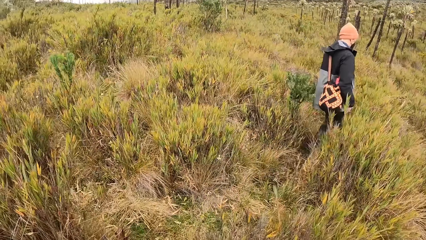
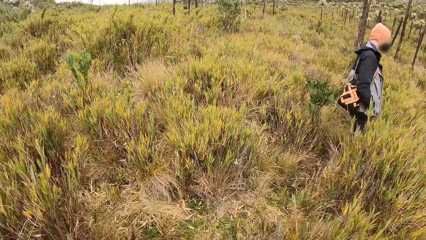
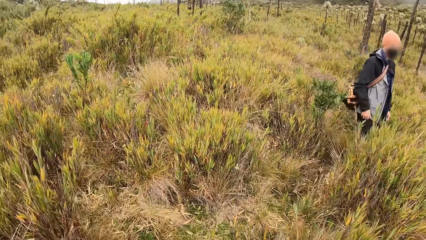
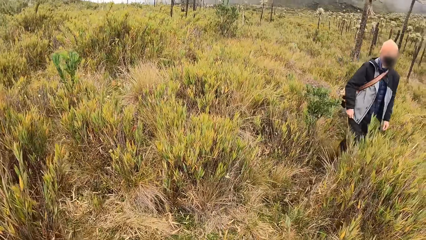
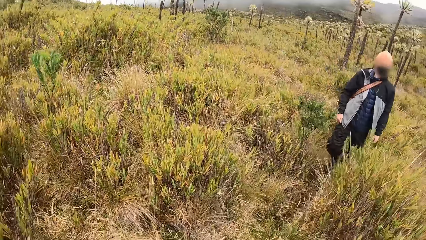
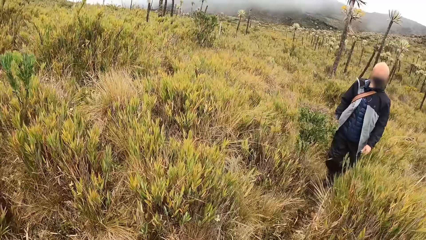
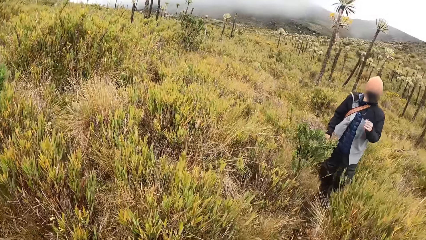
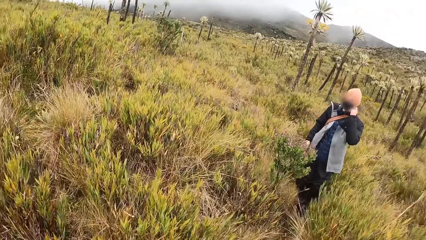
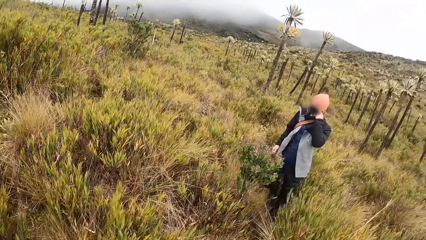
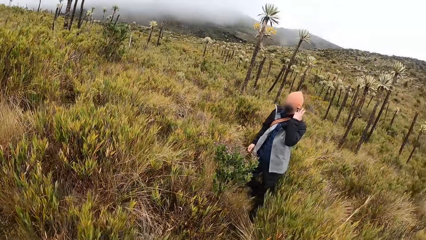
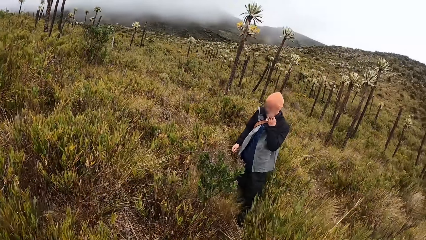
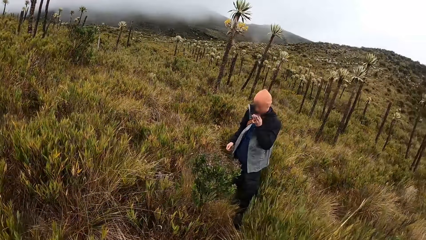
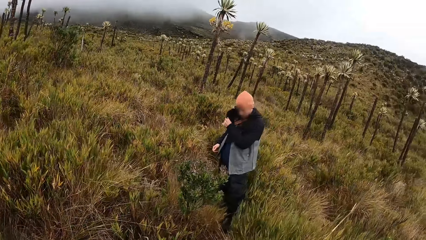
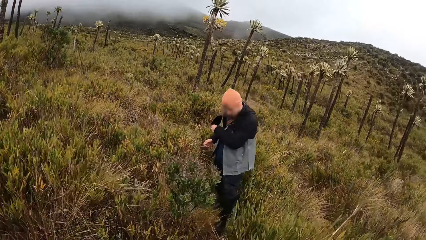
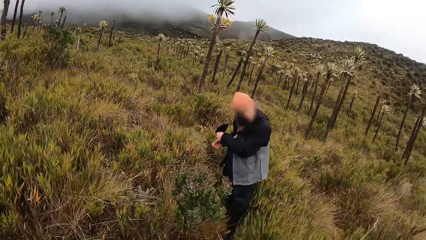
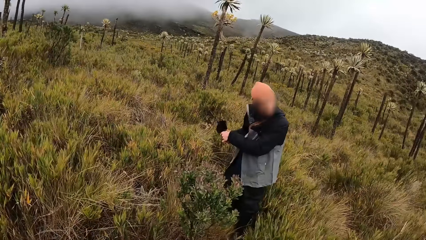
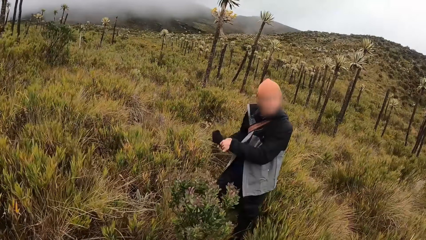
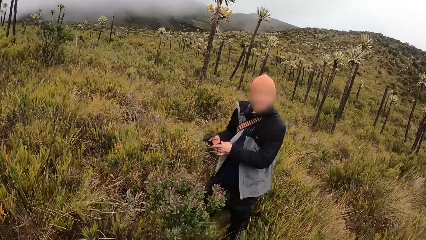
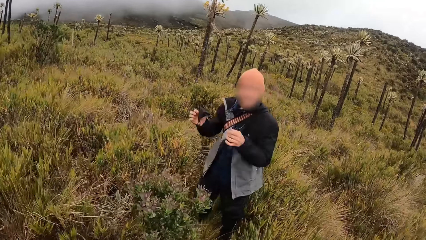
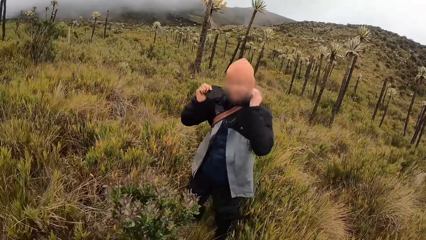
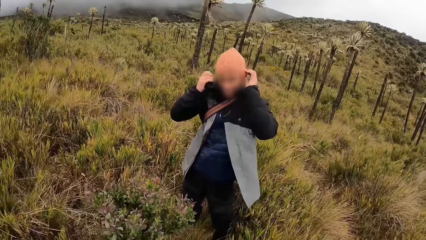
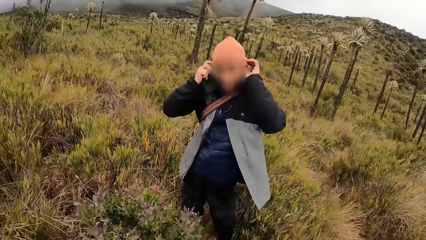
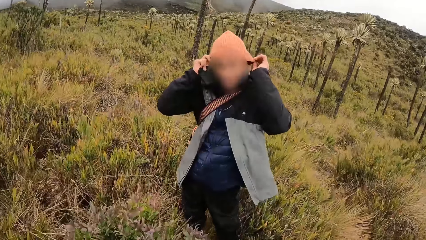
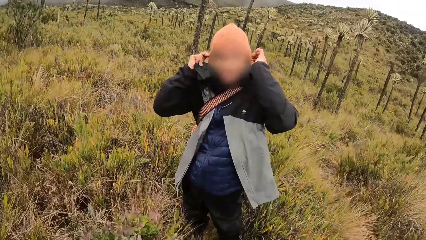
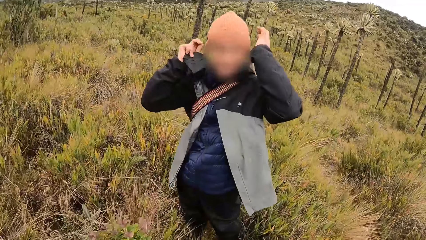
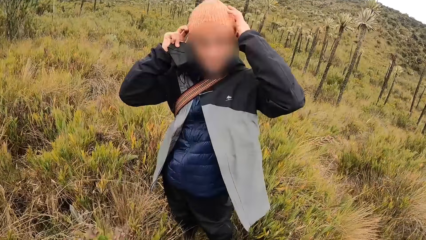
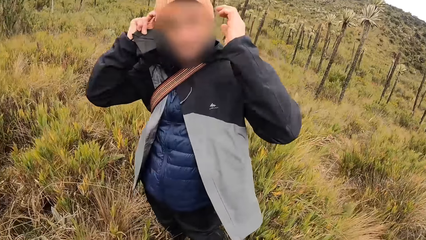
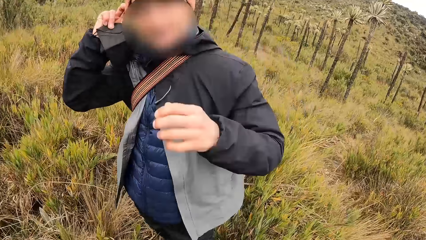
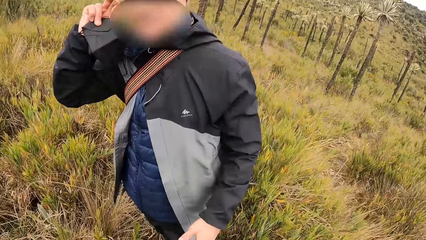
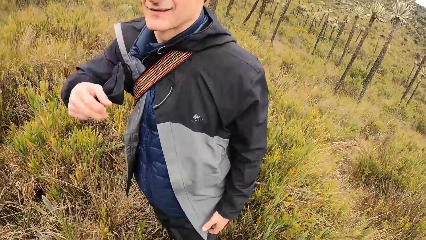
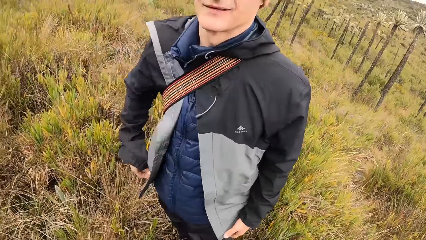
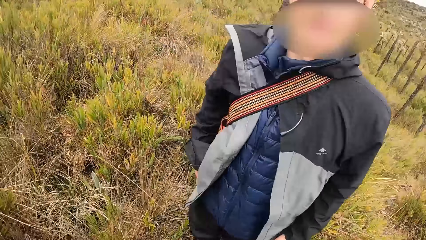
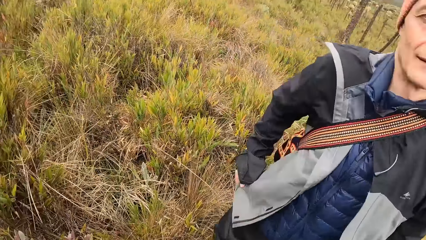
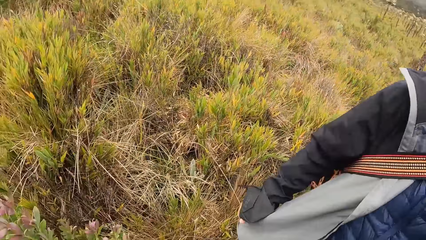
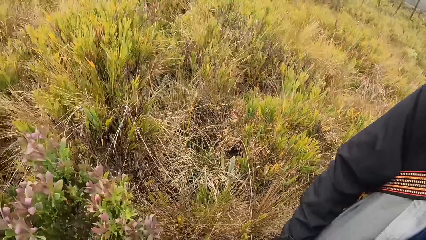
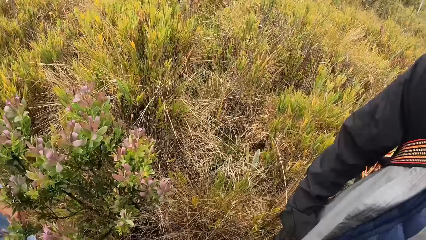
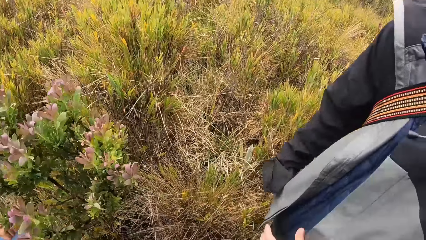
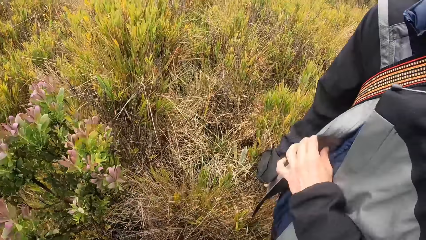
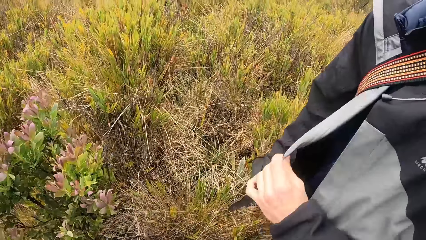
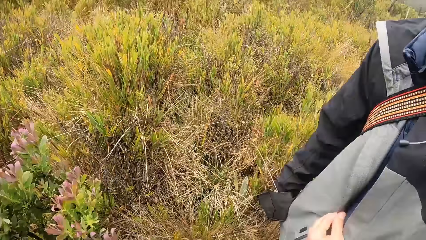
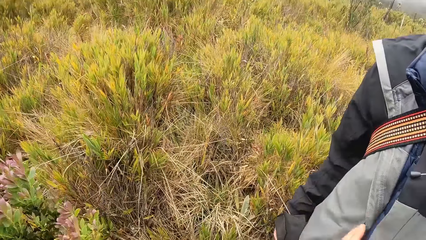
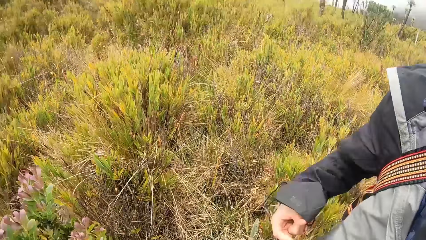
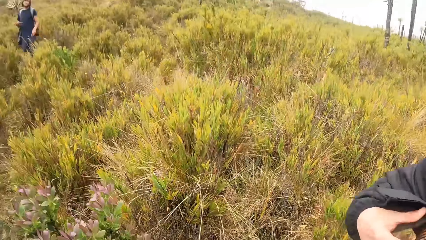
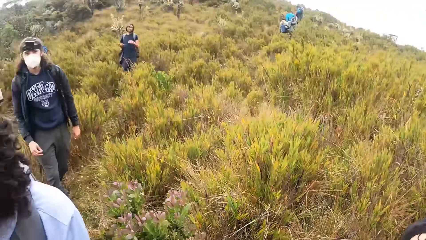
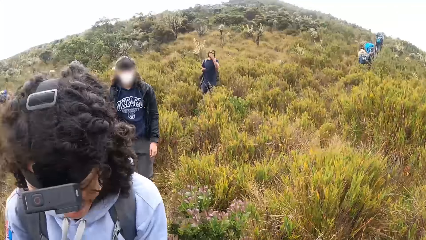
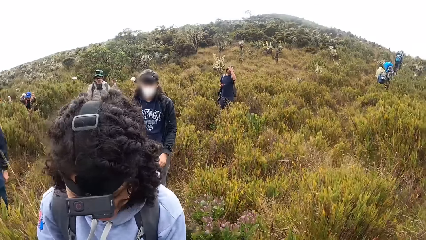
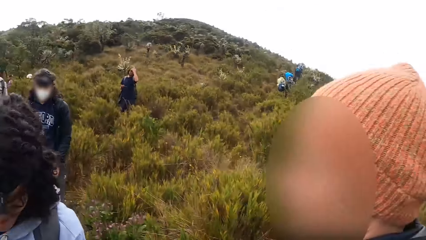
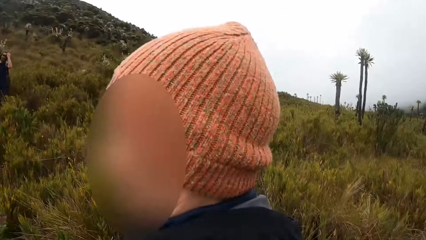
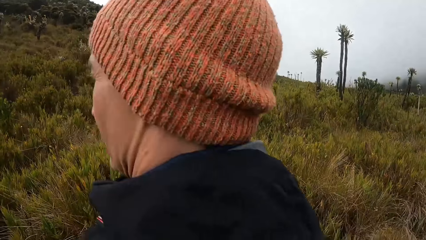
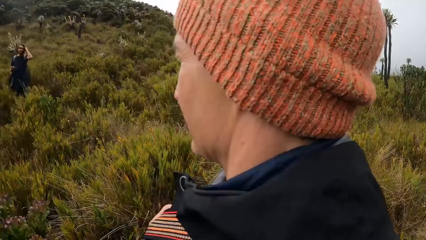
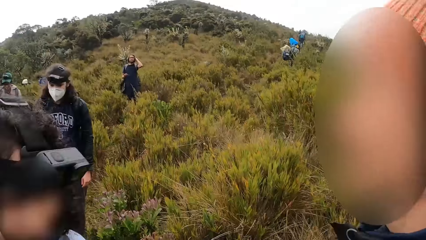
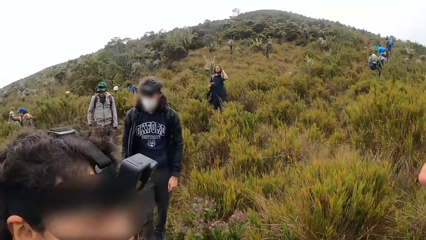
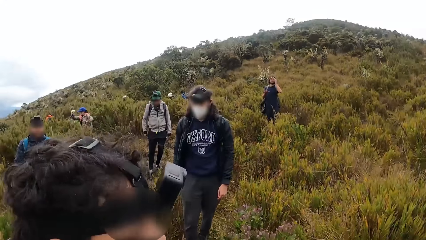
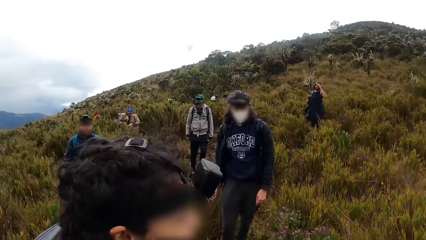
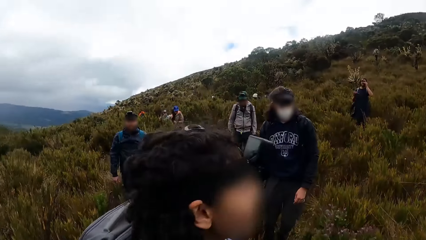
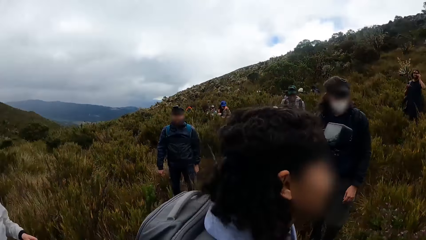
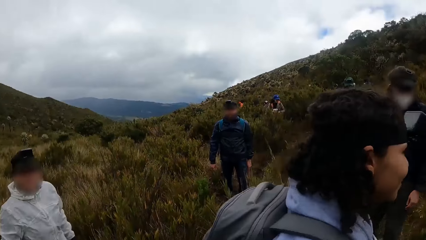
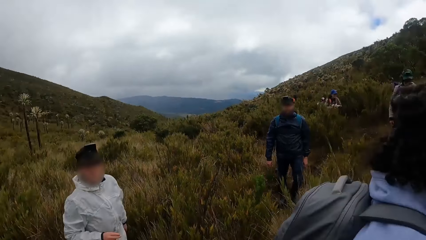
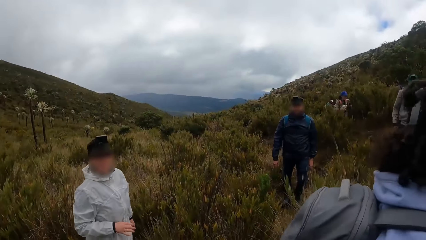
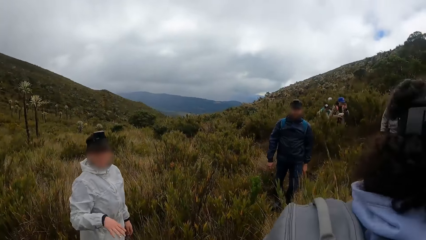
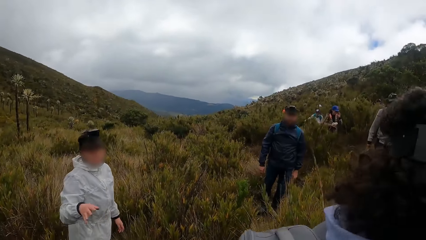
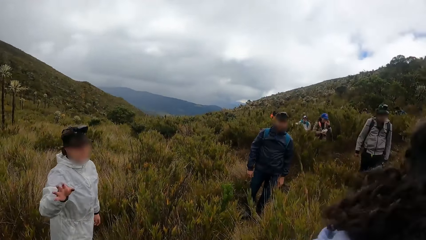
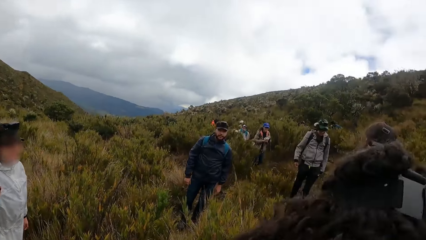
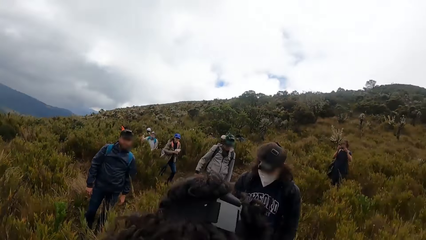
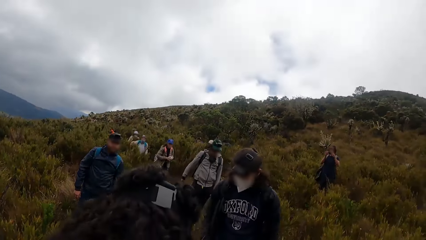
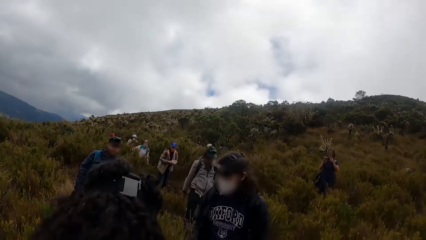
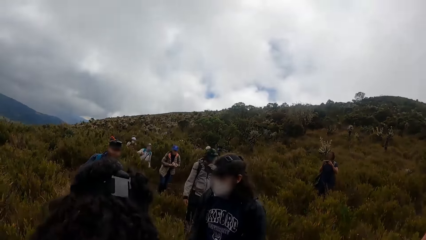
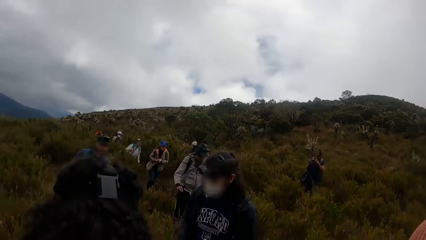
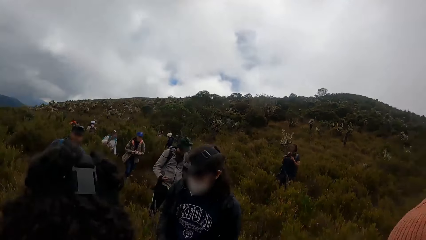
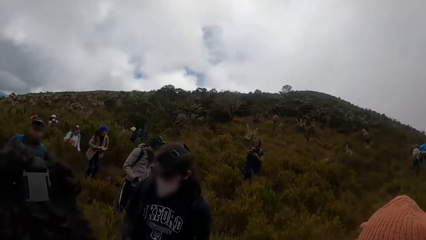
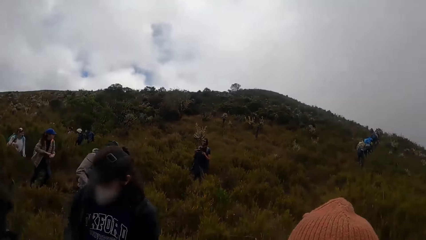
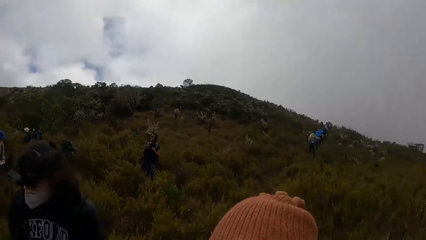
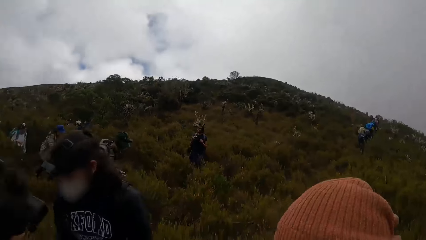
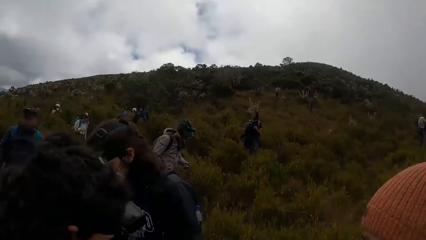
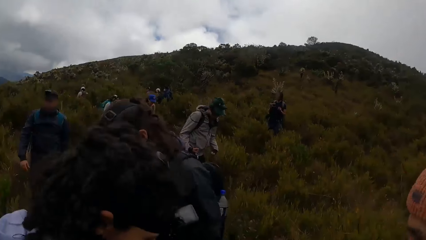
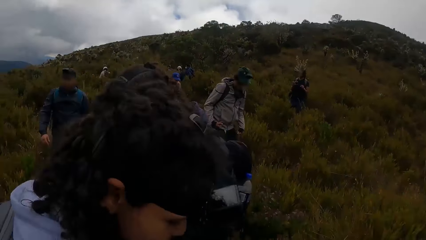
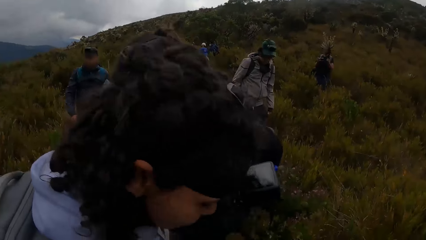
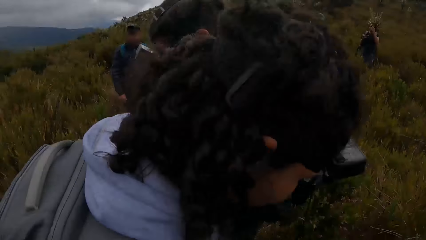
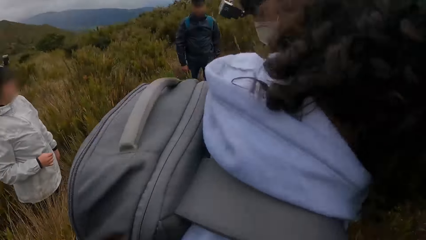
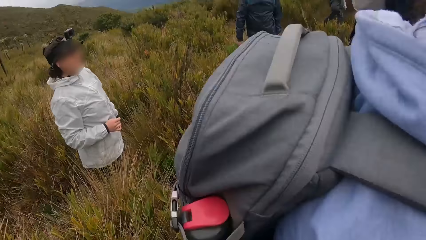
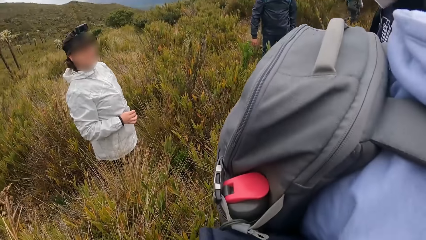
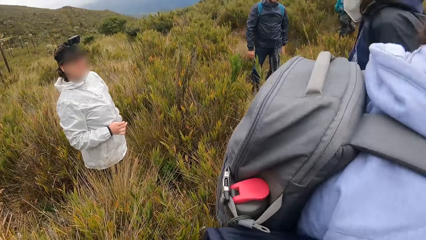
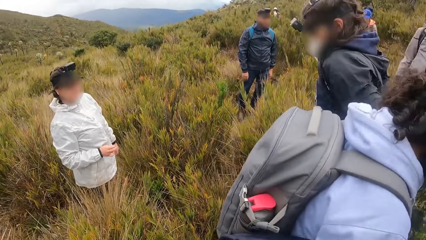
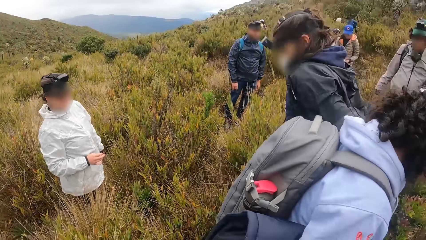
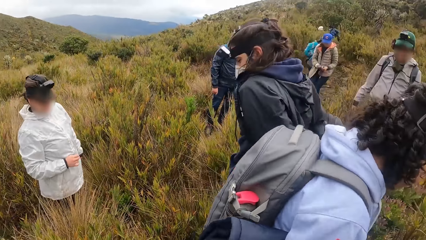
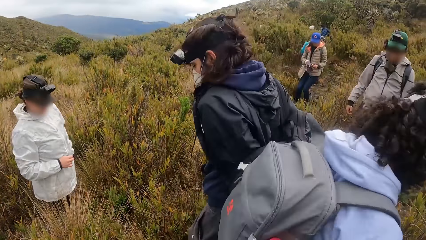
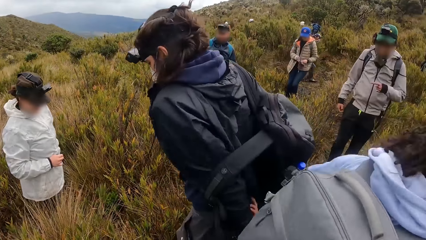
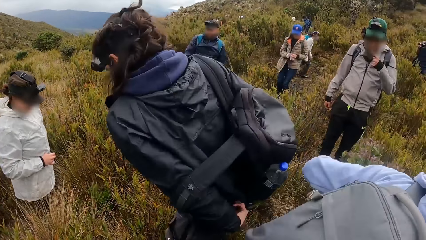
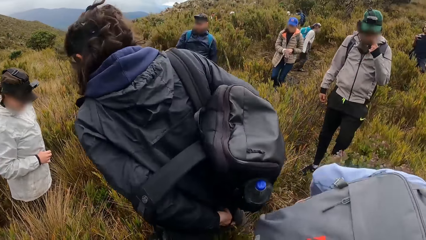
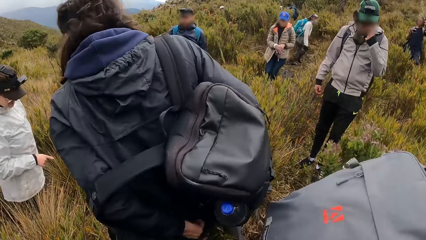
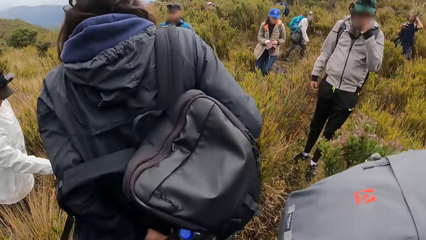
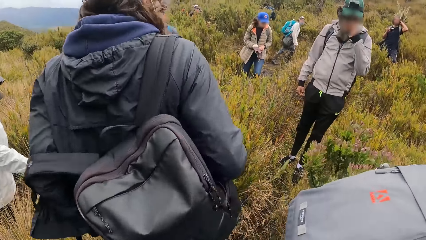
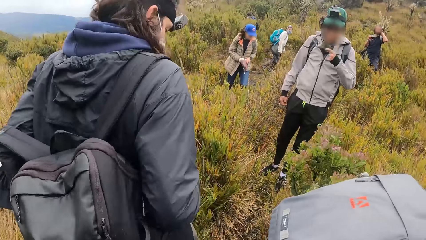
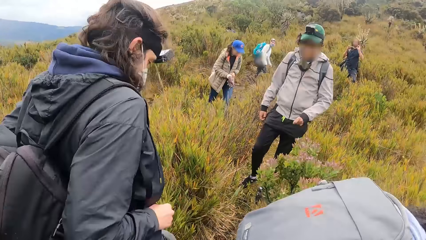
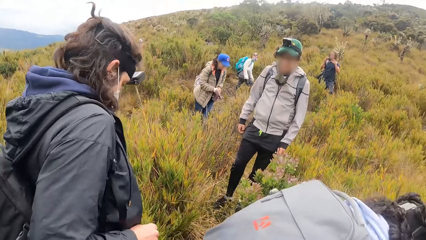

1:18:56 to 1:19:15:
A man removes his mask from his face with his left hand. The man passes the mask from his left hand to his right hand. The man adjusts his cap on his head with both hands. The man adjusts his cap on his head with his right hand. The man touches a bag strap around his body with his right hand. The camera wearer looks around. Another man adjusts a phone in both hands. A woman adjusts a glove on her right hand with her left. A third man adjusts his bag on his back with both hands.
